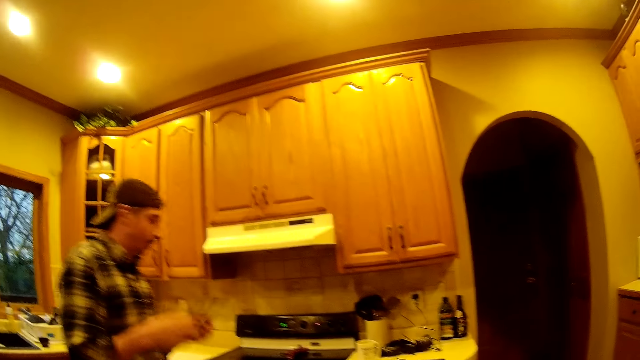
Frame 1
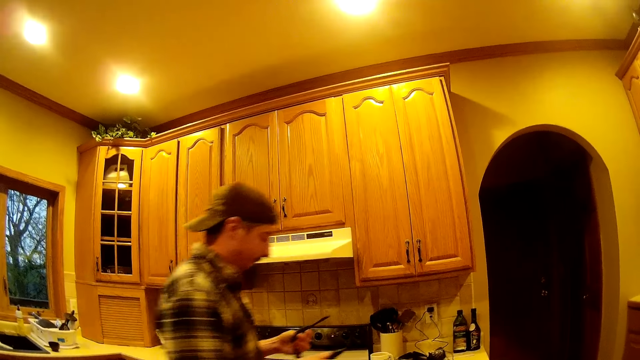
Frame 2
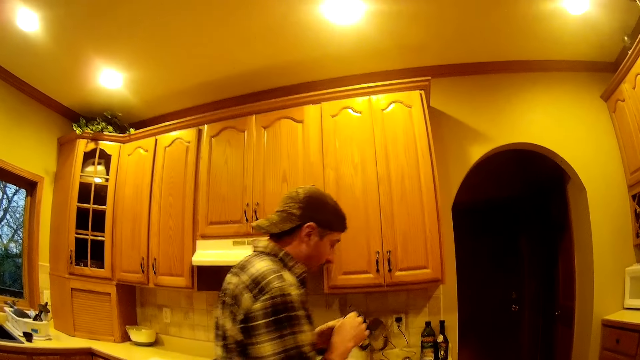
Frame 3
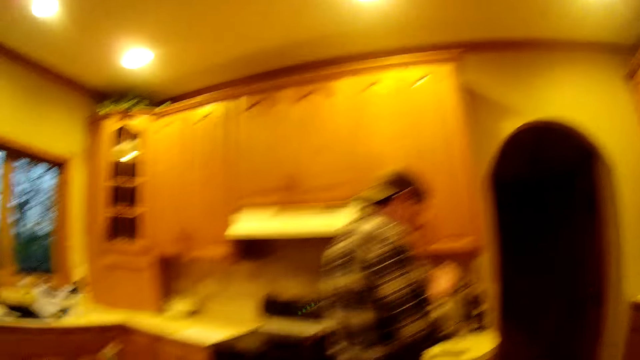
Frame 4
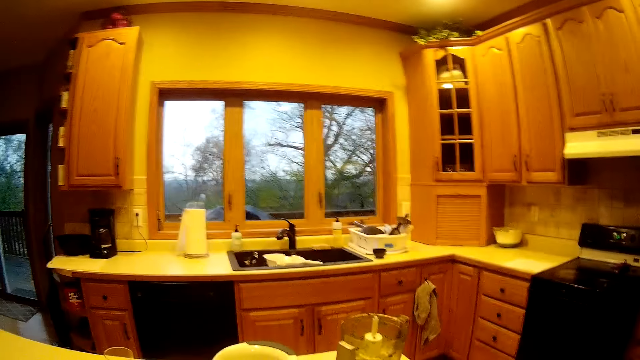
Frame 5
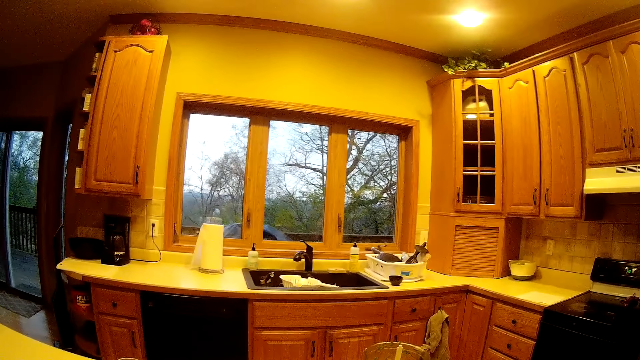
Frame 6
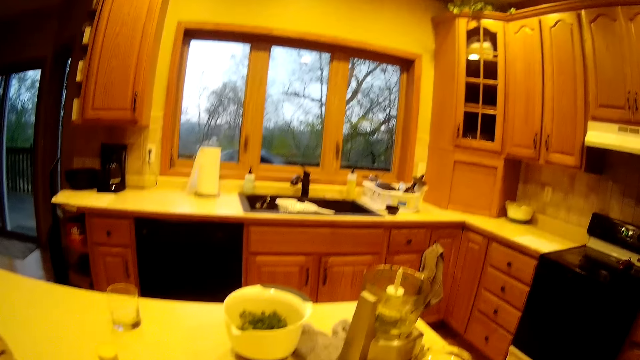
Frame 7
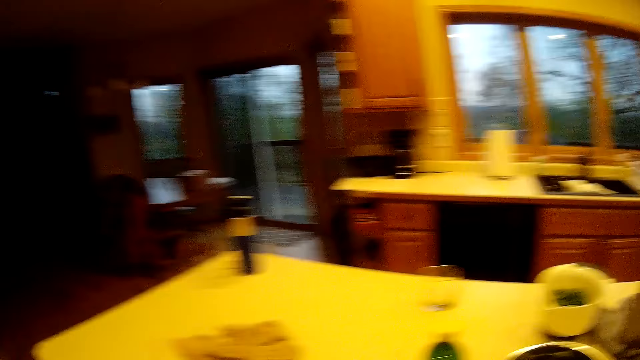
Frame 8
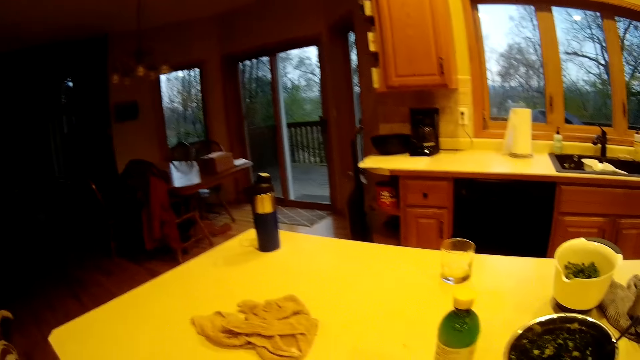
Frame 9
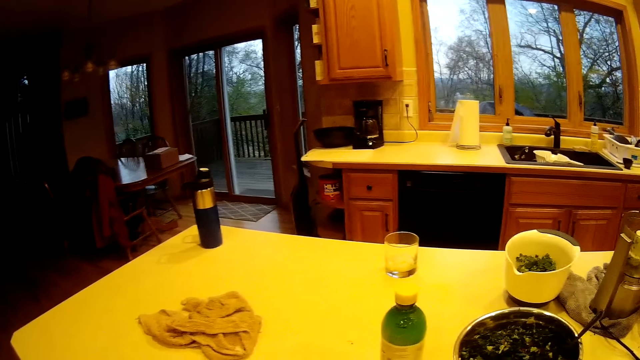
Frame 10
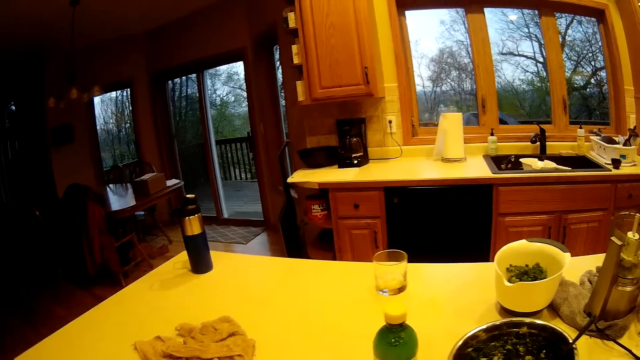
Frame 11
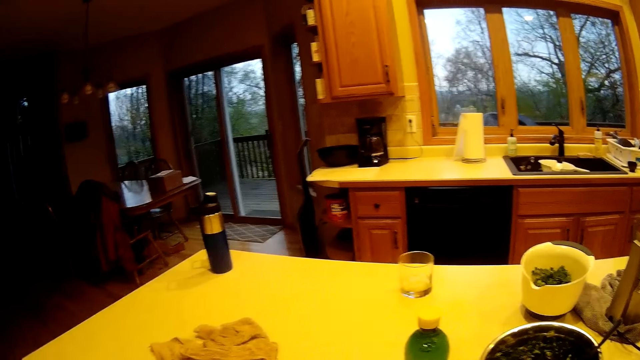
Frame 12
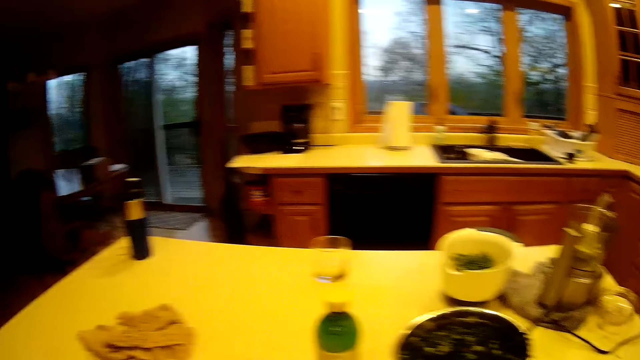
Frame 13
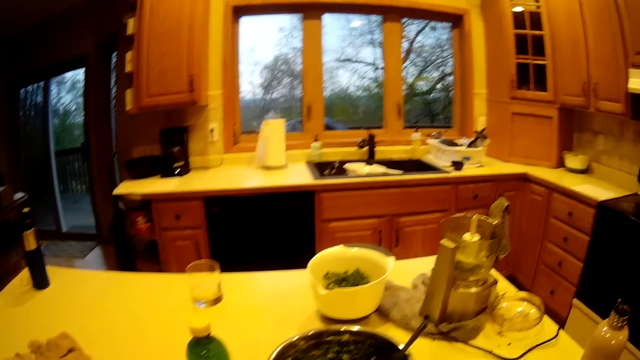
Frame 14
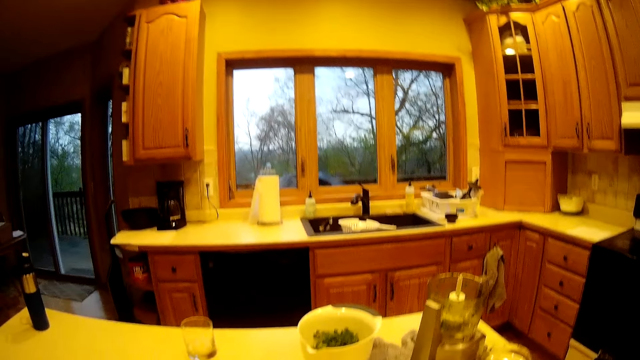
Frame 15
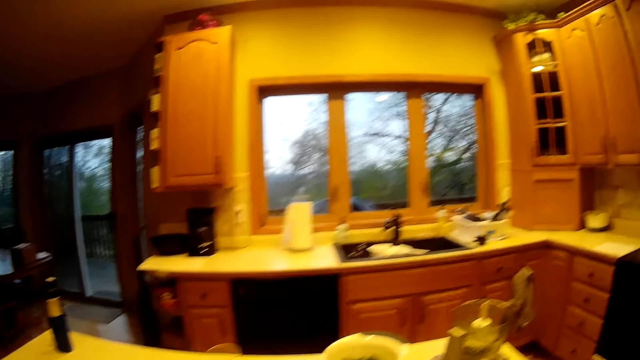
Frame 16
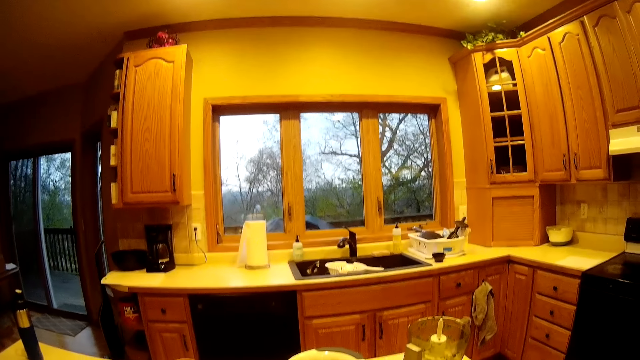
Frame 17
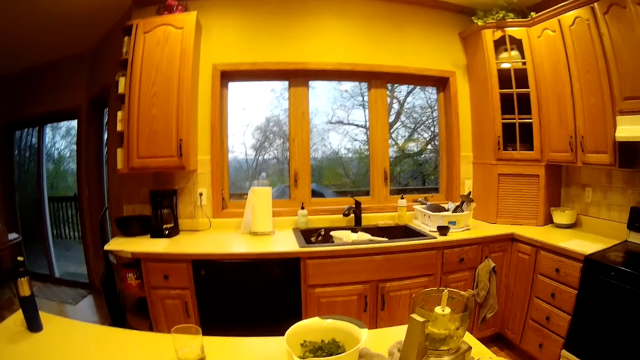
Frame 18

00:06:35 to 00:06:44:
The man adjusts the pair of glasses with both hands. The man talks to the camera wearer. The camera wearer talks to the man.

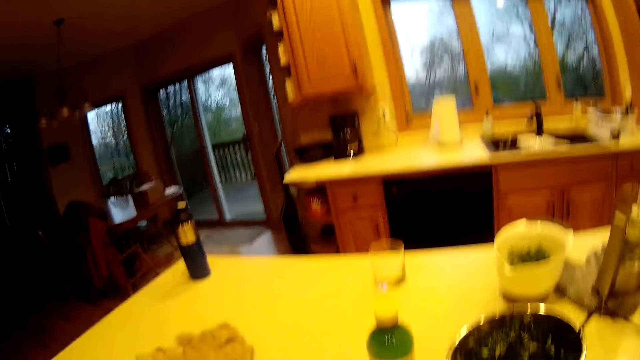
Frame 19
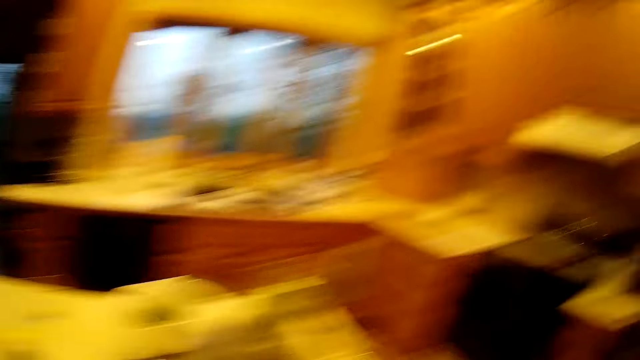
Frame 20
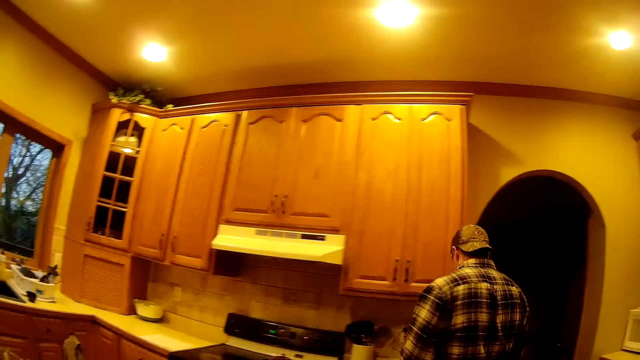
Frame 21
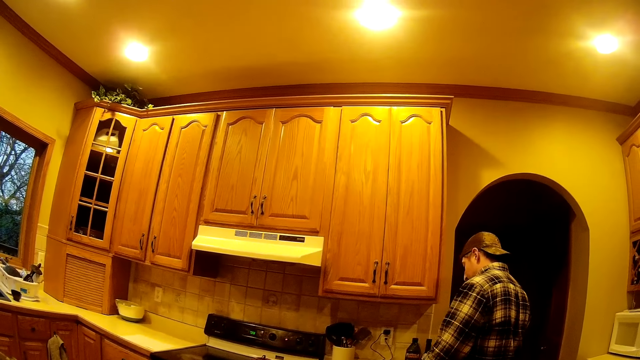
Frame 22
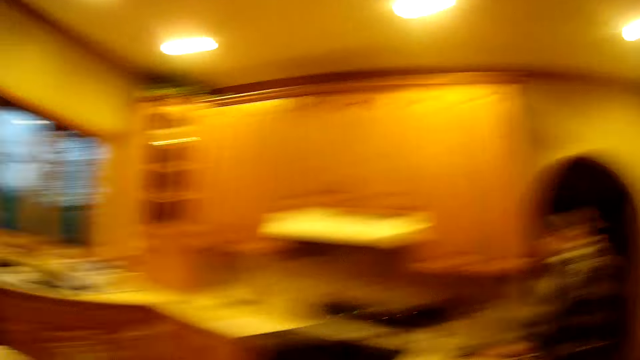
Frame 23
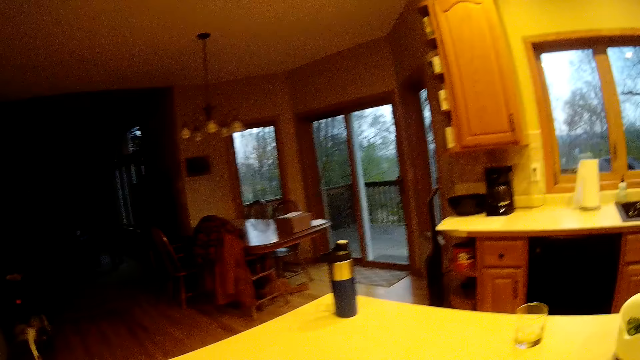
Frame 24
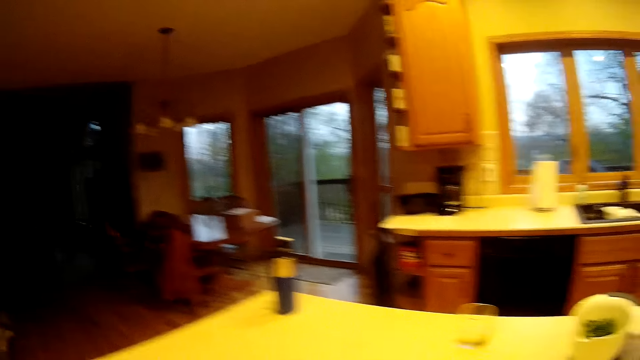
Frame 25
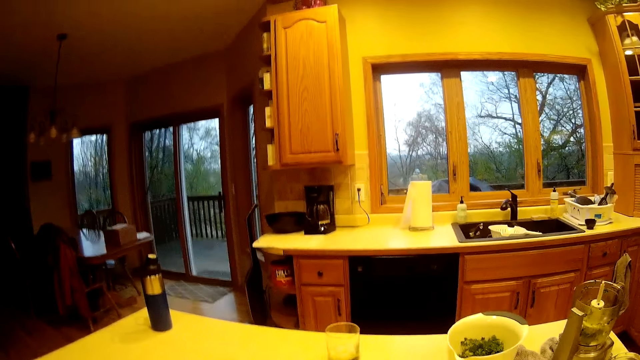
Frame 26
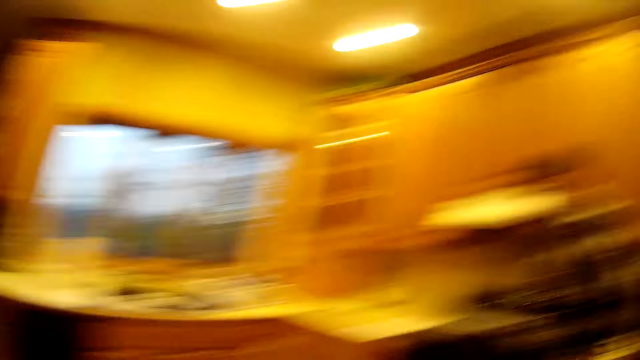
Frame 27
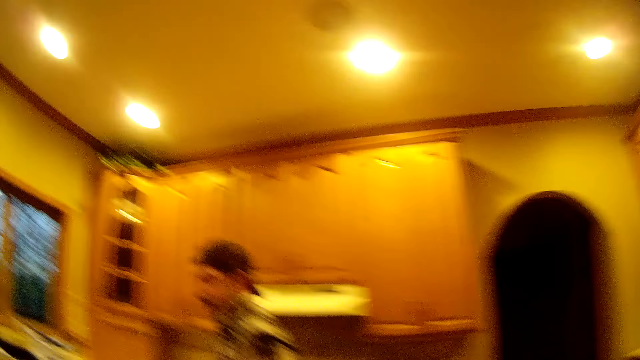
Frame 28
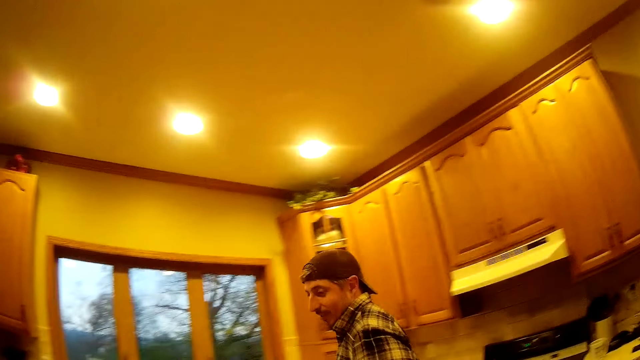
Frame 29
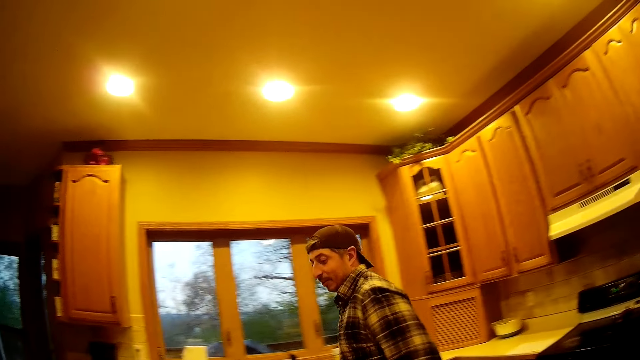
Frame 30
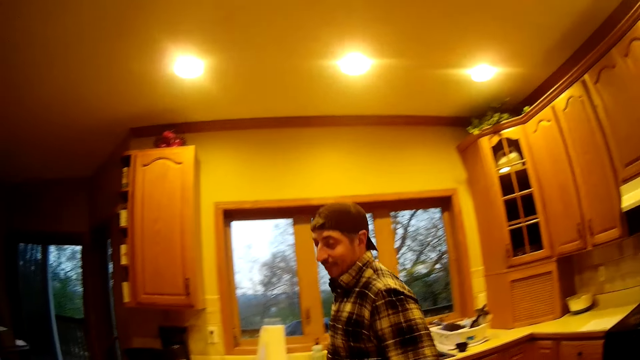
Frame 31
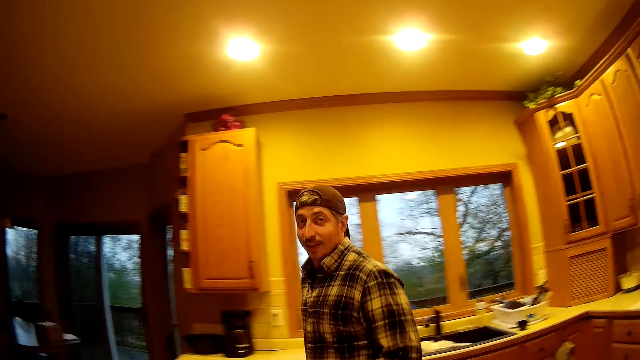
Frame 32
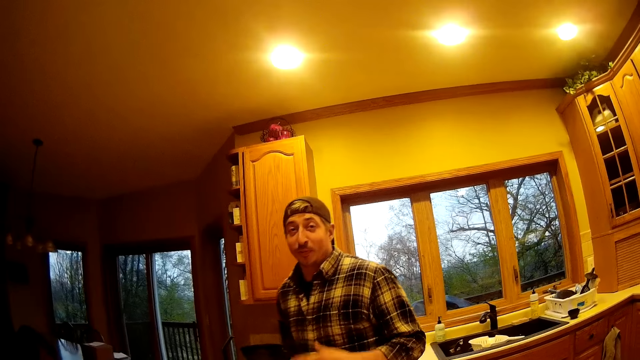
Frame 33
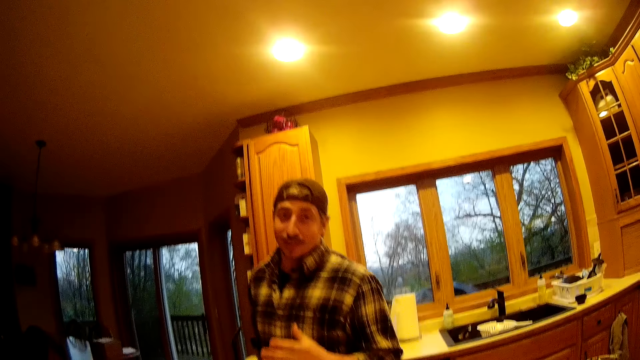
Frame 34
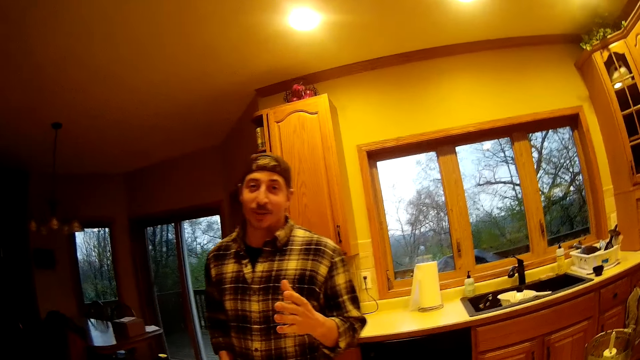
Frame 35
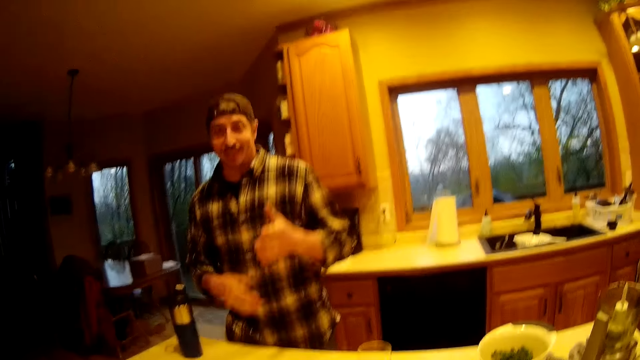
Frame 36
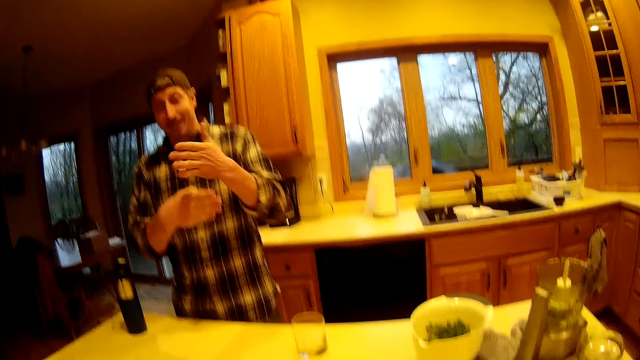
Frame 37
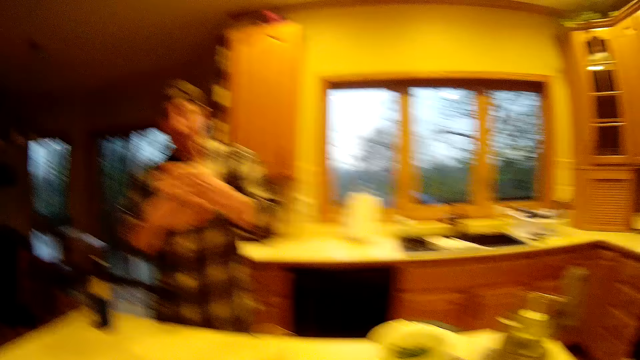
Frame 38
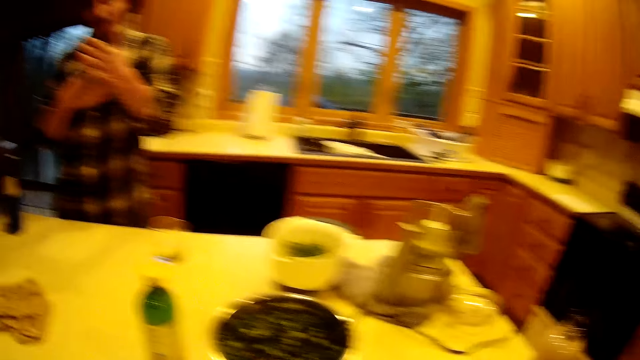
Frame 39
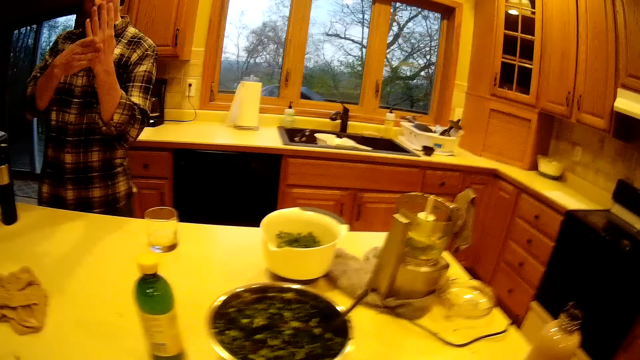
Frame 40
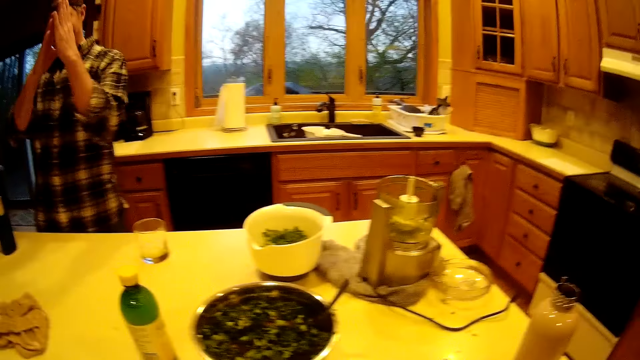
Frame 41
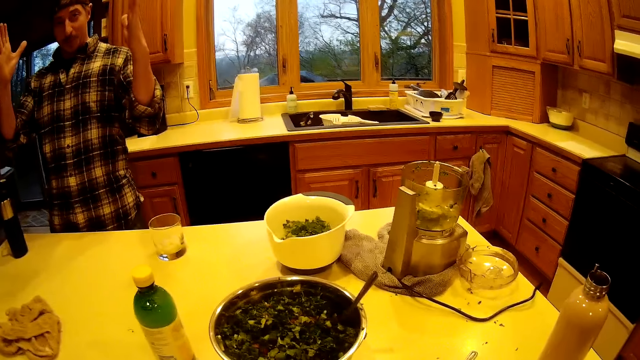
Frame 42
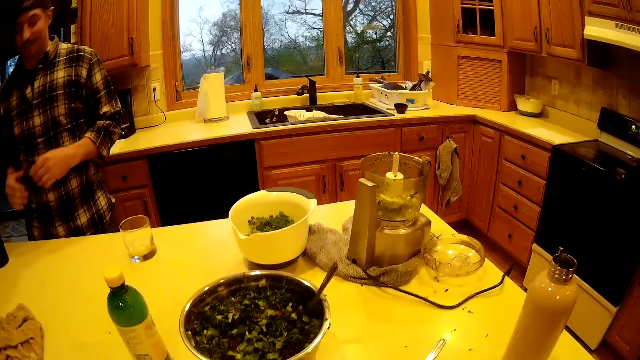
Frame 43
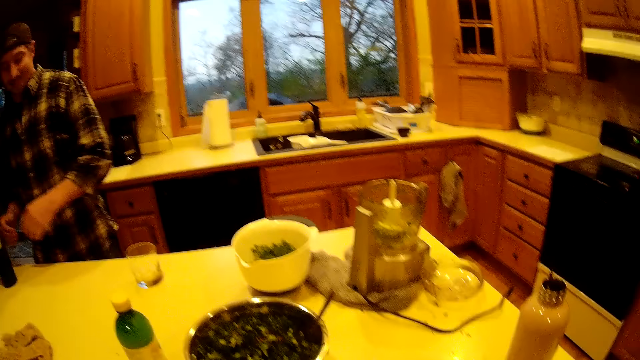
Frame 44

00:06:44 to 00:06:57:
The man talks to the camera wearer. The camera wearer looks around the room. The man walks in the room. The man talks to the camera wearer.
